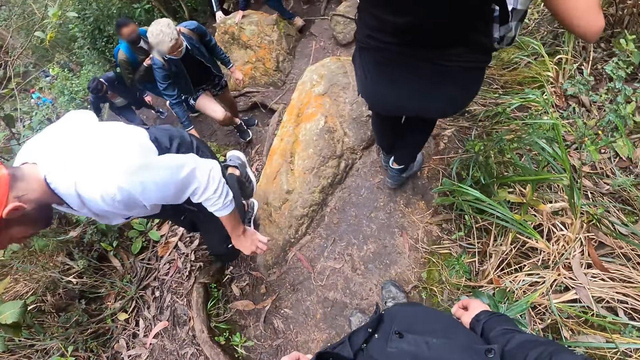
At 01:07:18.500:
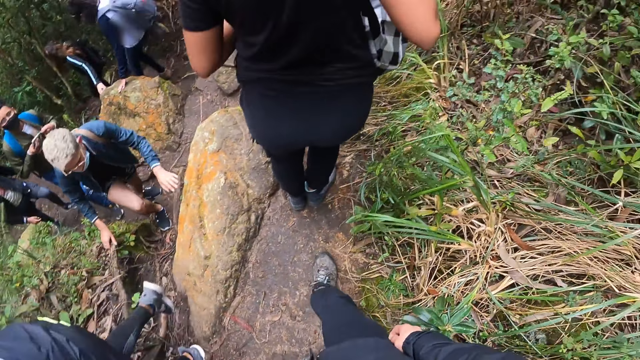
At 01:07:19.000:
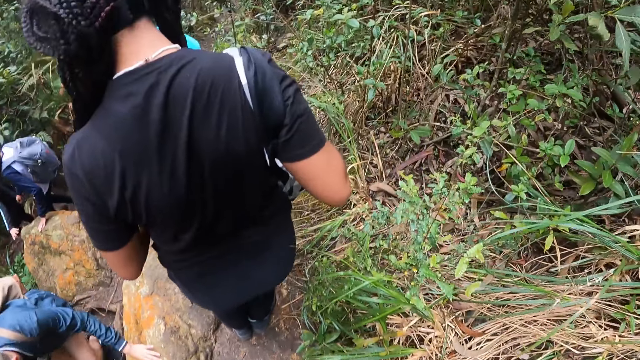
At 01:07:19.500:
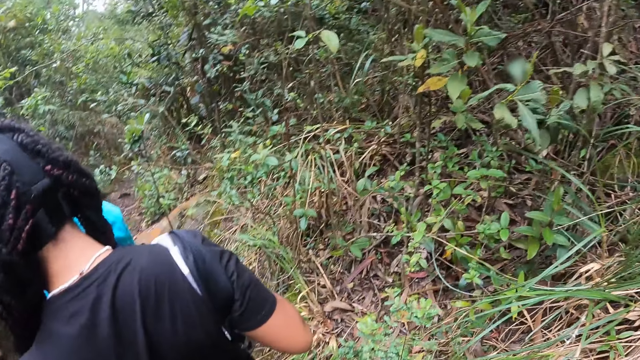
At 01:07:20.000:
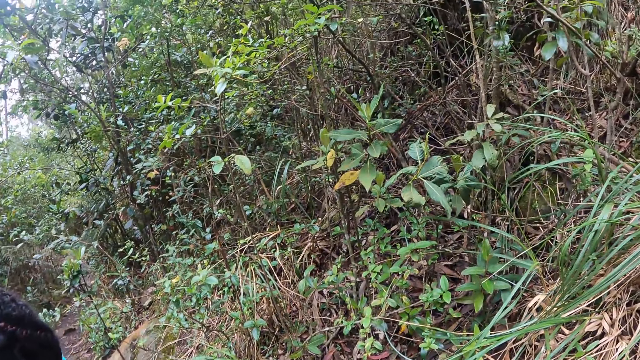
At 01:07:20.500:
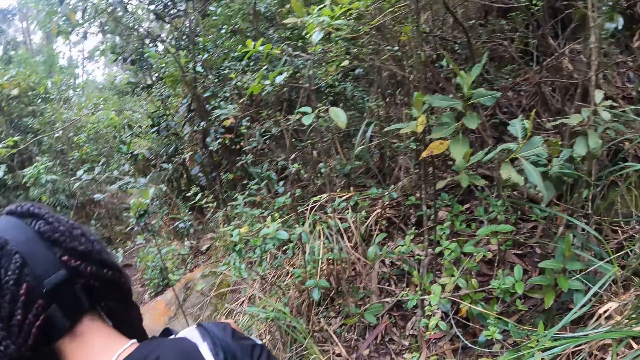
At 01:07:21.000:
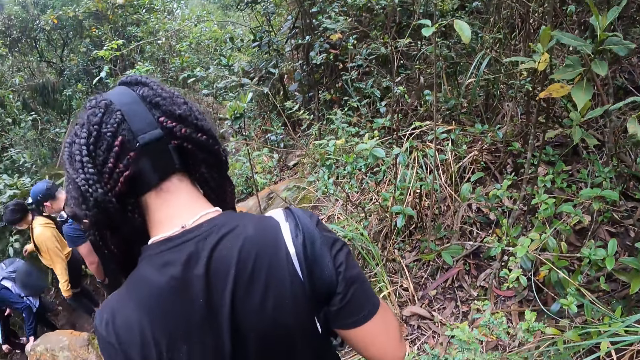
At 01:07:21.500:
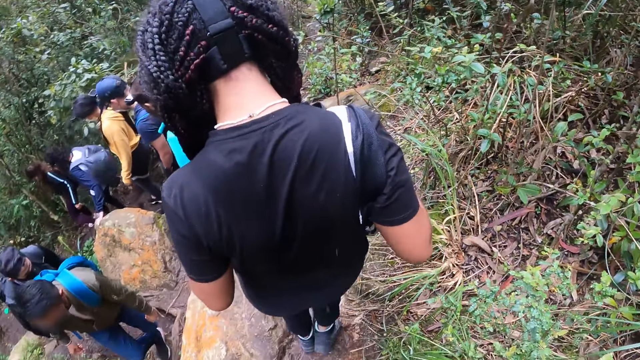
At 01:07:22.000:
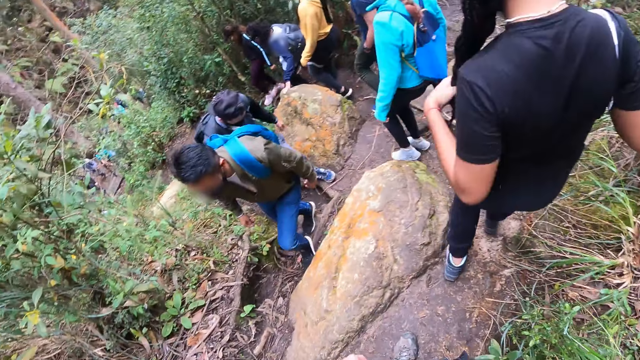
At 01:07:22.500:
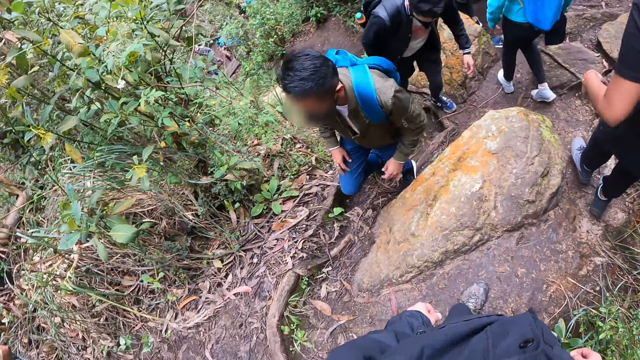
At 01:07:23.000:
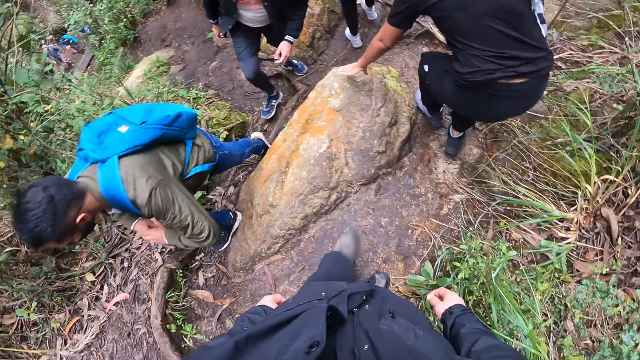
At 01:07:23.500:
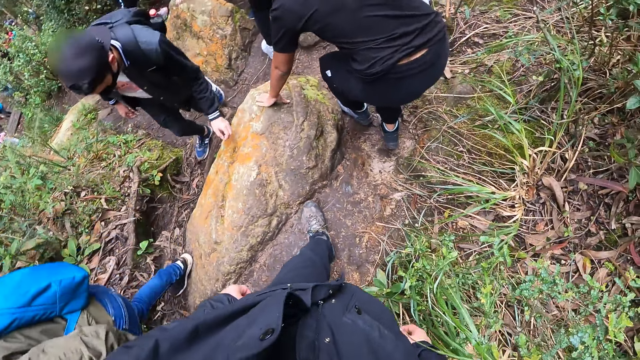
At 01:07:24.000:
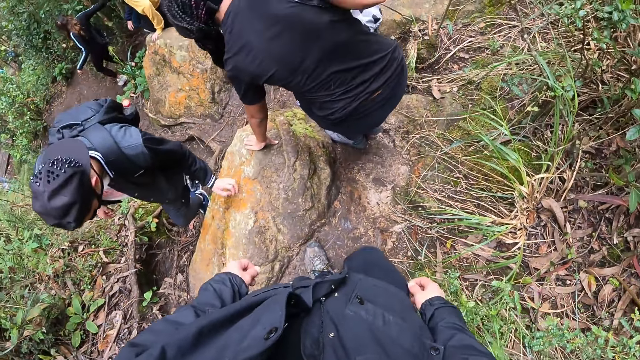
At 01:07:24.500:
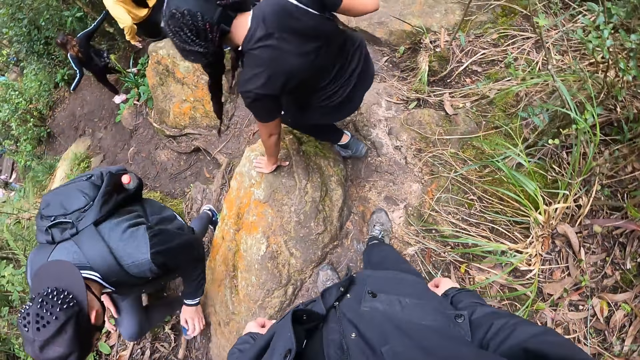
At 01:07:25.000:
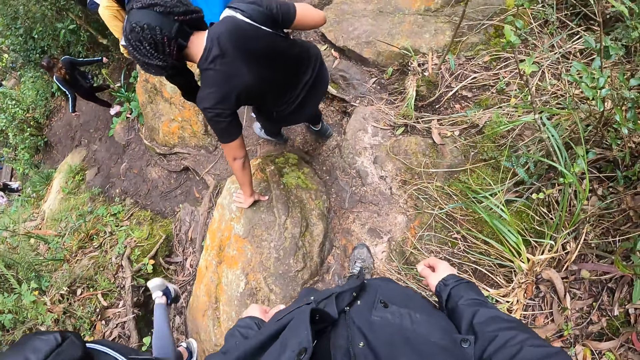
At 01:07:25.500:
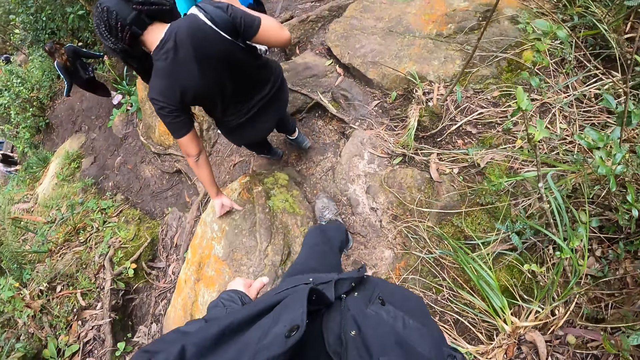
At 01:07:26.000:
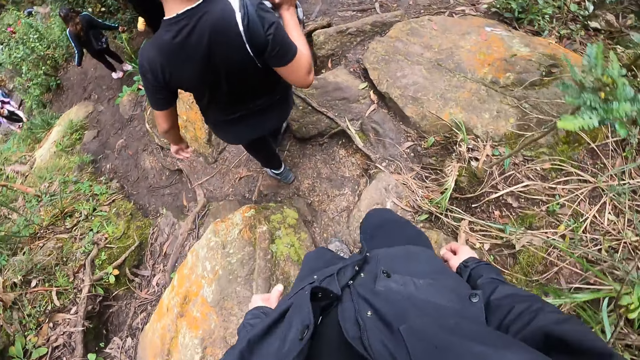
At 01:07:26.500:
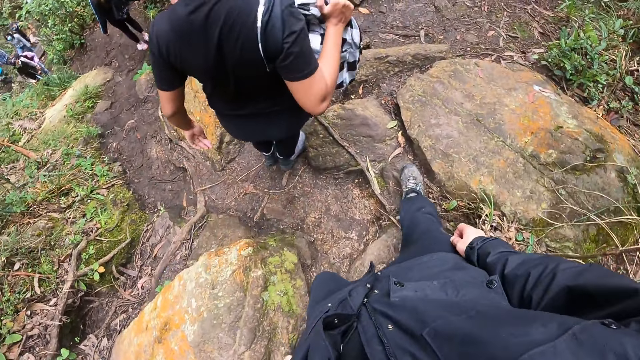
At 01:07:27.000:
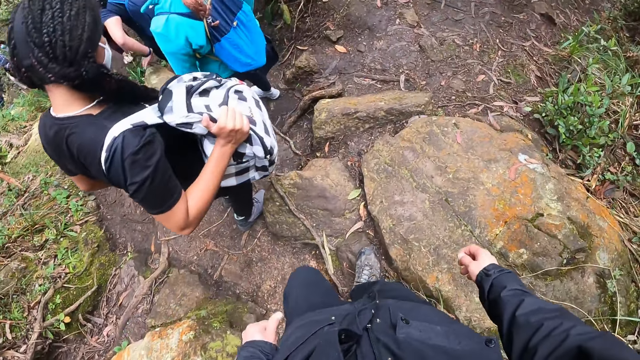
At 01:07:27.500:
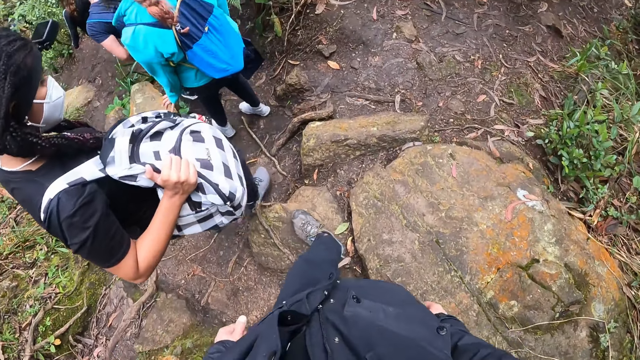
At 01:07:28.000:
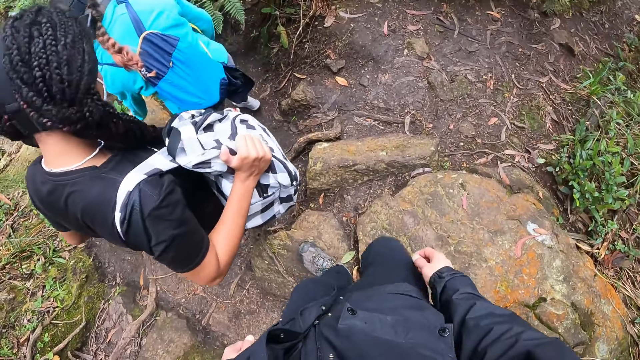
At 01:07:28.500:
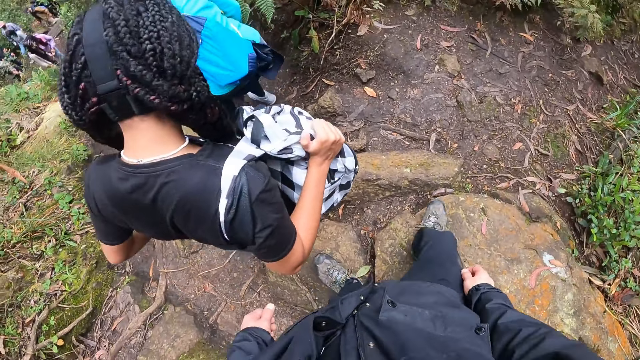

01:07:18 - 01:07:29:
A man walks up the rocky path. Another man walks past the camera wearer. The first man touches a rock on the rocky path with his left hand. The camera wearer looks around. A woman walks down the rocky path. The camera wearer walks in the forest. Another man walks past the camera wearer. The woman touches the rock on the rocky path with her left hand. Another man walks past the camera wearer. The camera wearer walks down the rocky path.

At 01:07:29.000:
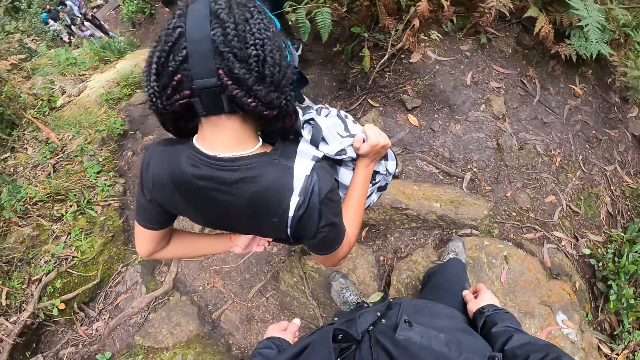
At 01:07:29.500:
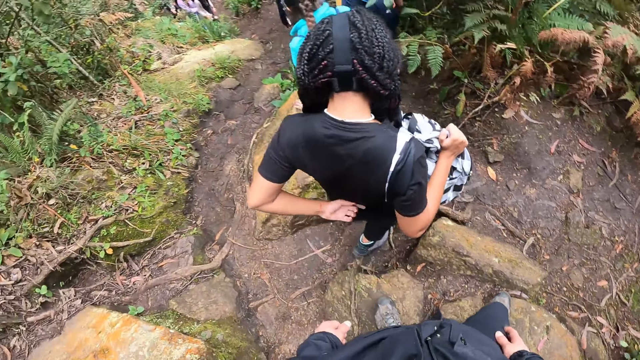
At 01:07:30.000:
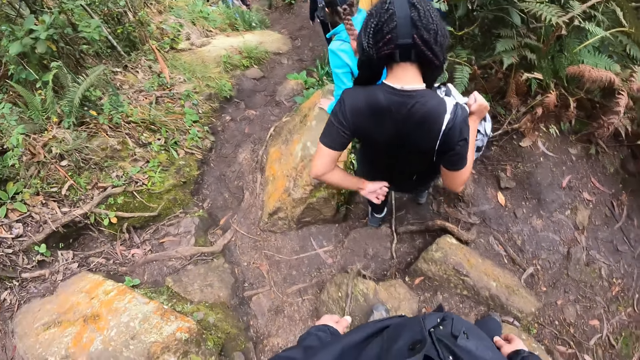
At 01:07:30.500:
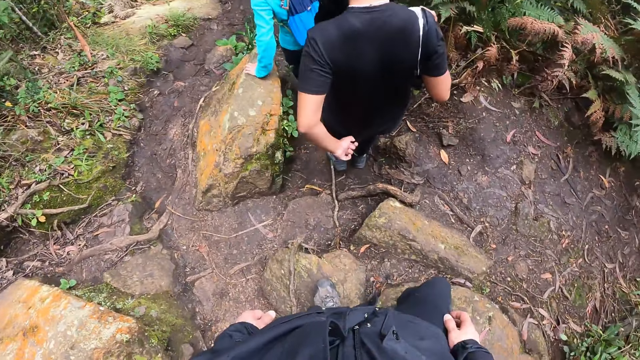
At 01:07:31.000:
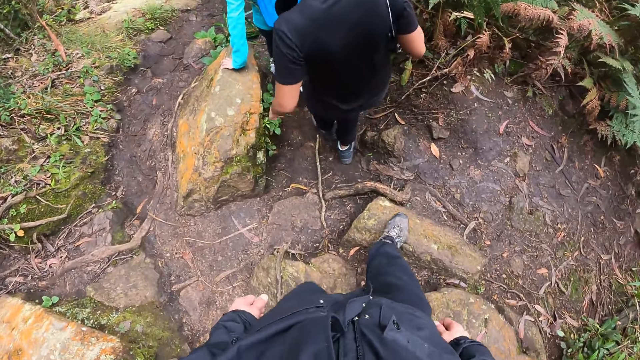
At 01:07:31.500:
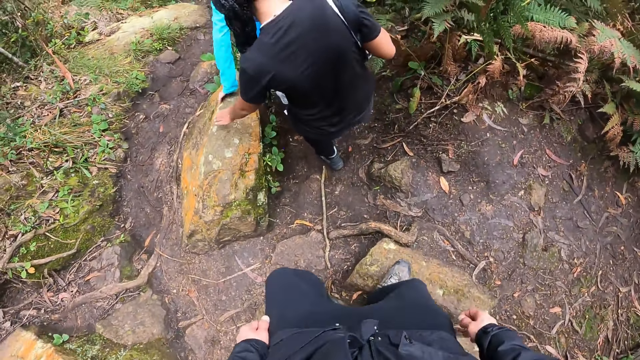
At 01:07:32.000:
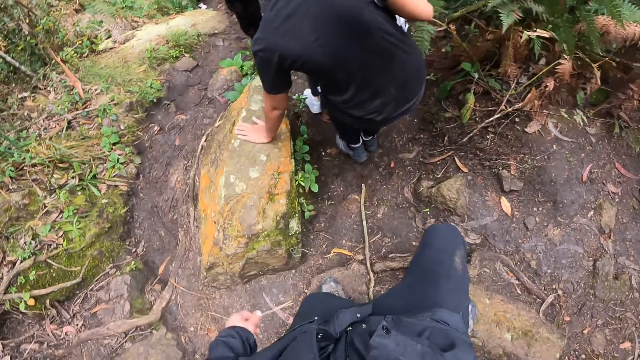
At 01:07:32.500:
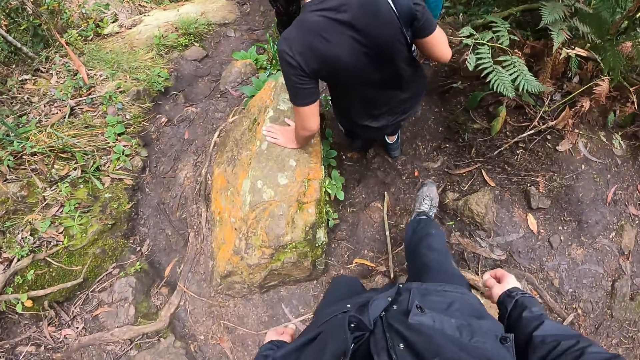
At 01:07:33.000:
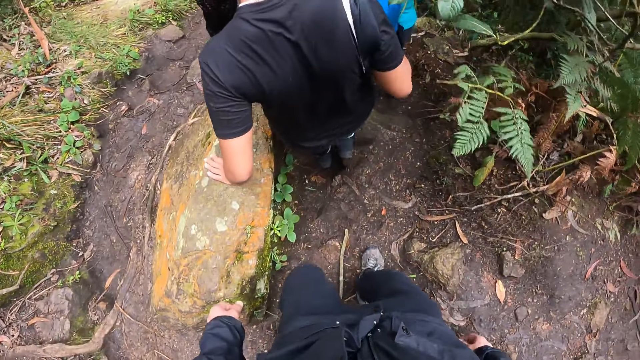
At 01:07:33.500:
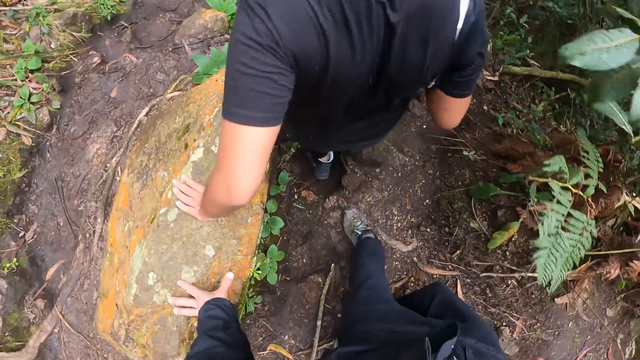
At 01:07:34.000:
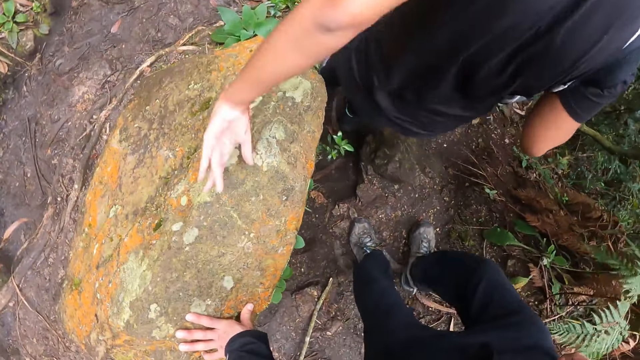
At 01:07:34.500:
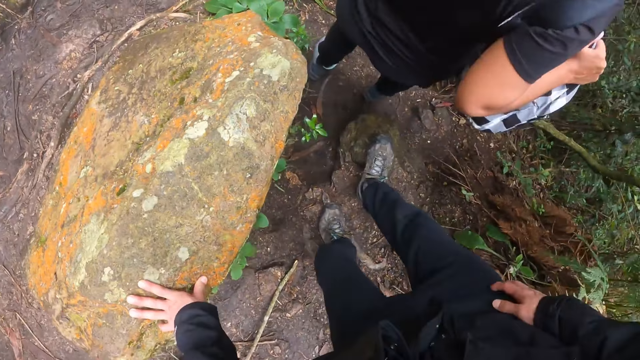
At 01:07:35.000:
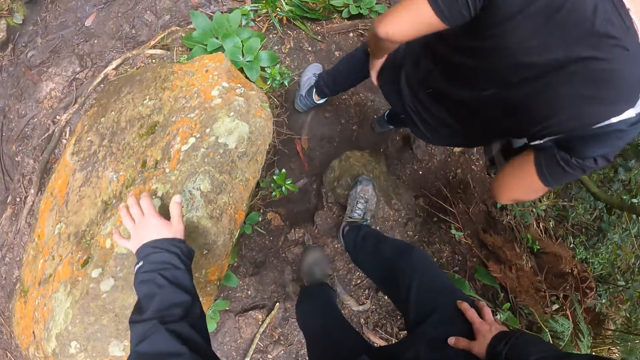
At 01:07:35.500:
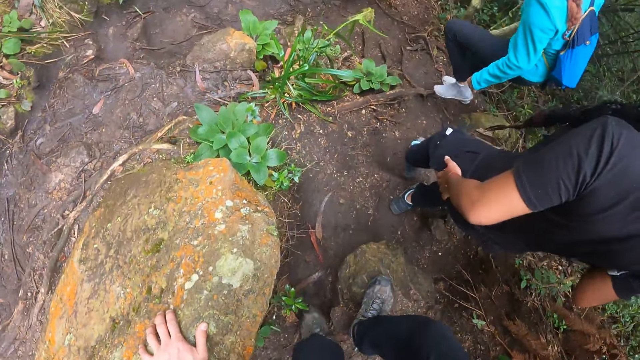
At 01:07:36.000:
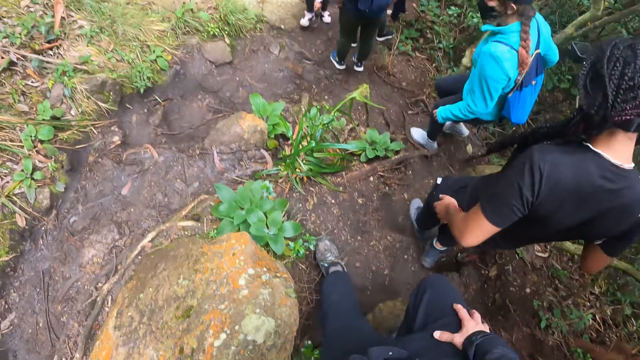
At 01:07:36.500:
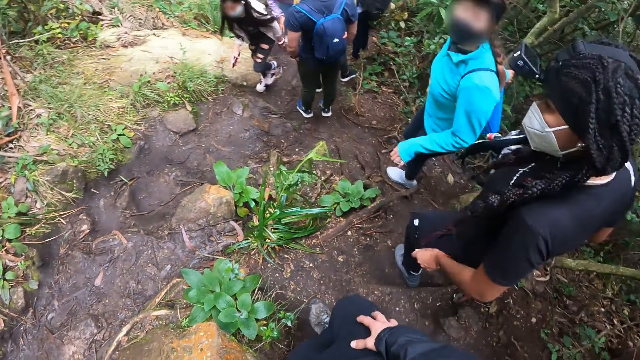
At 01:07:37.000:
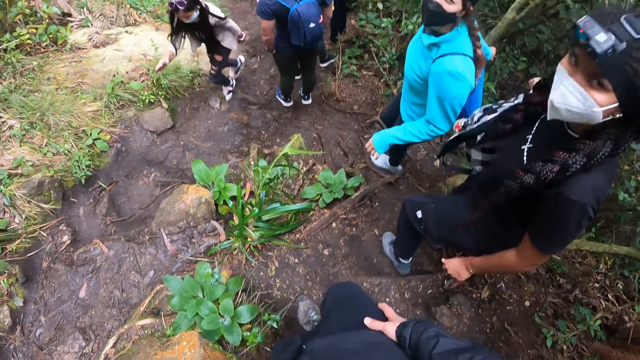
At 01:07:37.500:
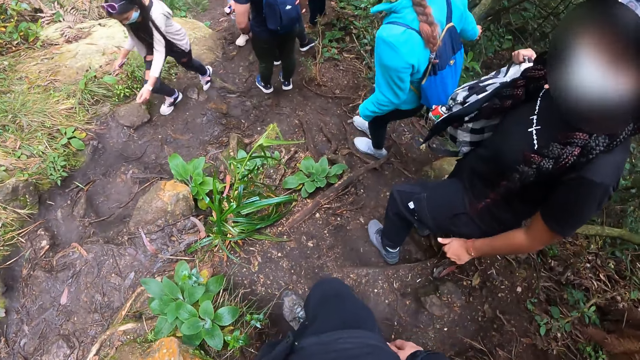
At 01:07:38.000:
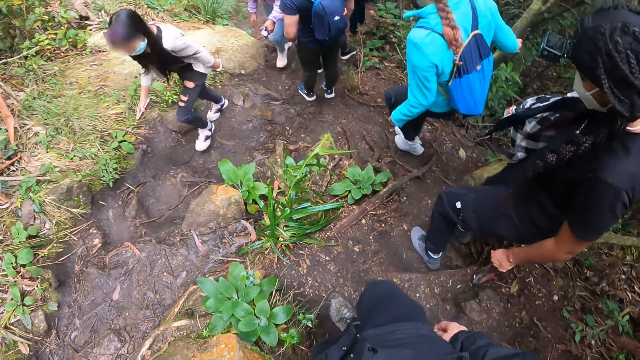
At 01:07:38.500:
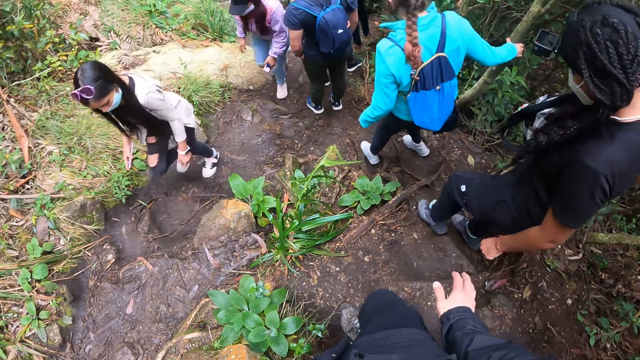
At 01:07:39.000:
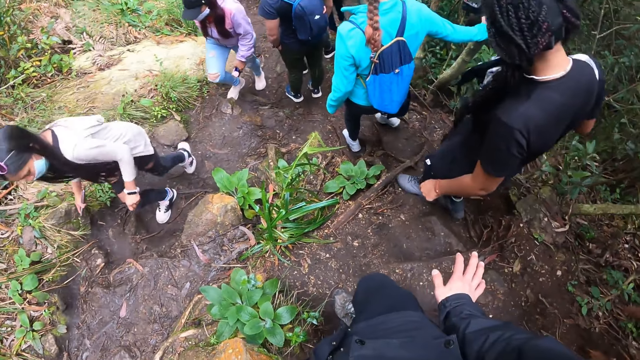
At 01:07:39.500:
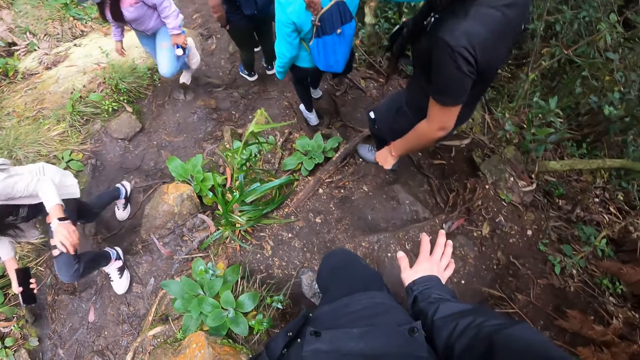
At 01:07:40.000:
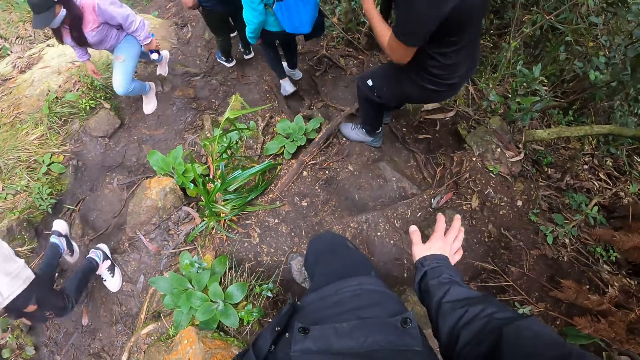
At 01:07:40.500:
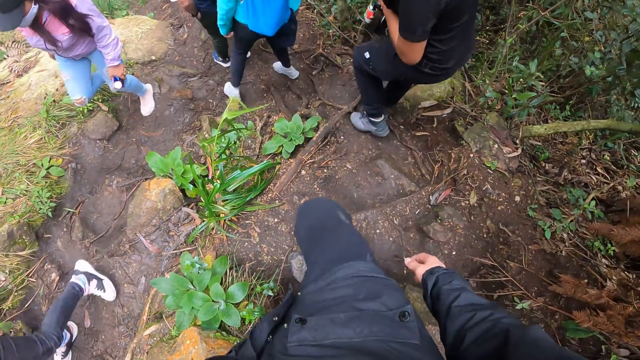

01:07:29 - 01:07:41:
A woman straightens a t-shirt. The woman touches a rock on the rocky path with her left hand. The camera wearer touches the rock on the rocky path with his left hand. He walks in the forest. Another person converses with the camera wearer. The other person walks in the forest. Another woman walks past the camera wearer on the rocky path. The first woman walks in the forest. The camera wearer walks in the forest.
